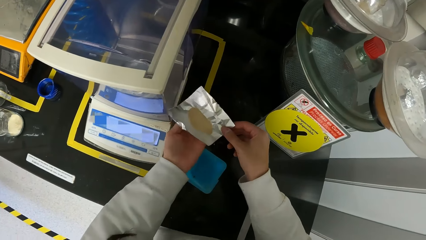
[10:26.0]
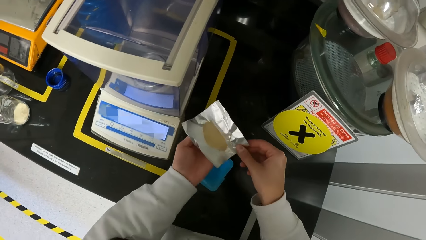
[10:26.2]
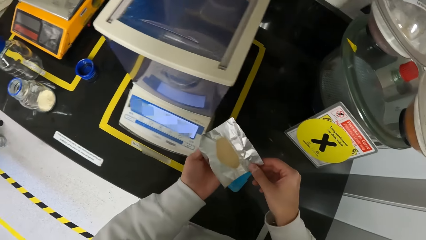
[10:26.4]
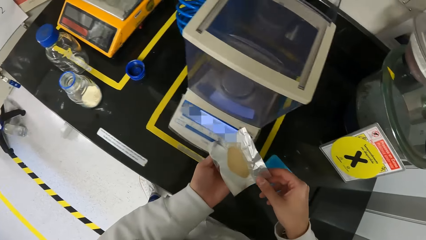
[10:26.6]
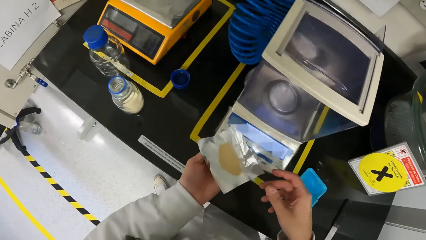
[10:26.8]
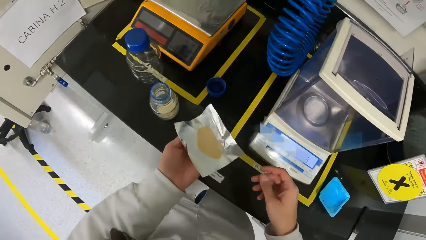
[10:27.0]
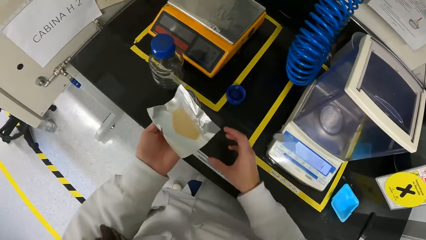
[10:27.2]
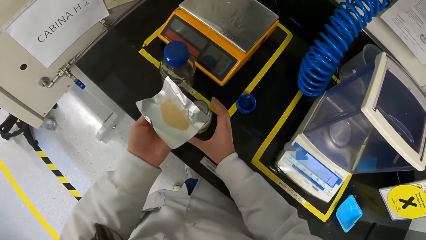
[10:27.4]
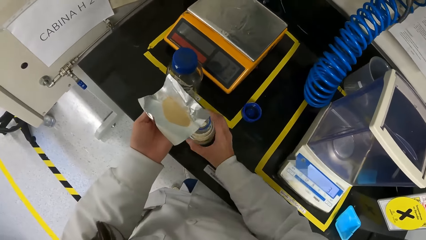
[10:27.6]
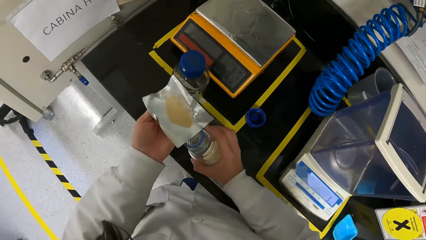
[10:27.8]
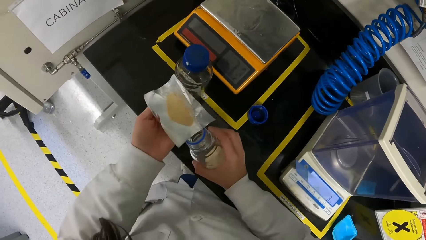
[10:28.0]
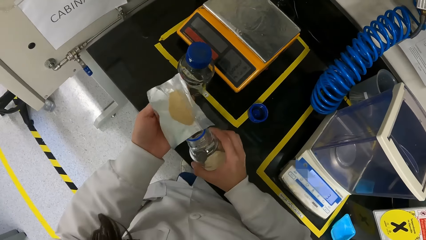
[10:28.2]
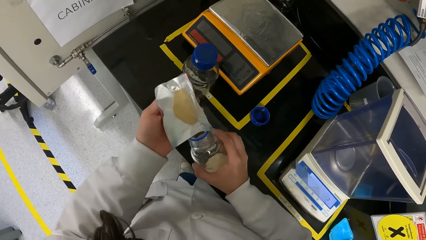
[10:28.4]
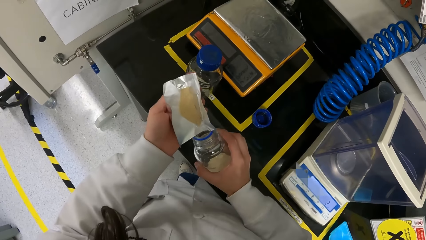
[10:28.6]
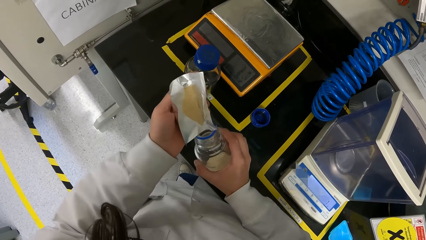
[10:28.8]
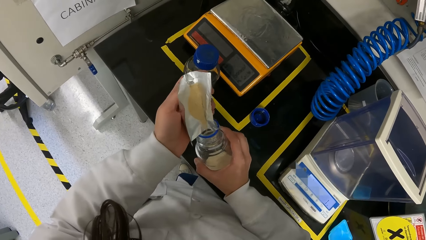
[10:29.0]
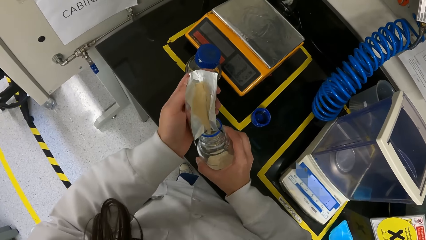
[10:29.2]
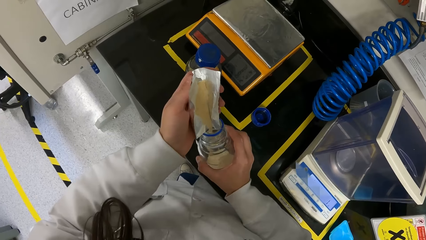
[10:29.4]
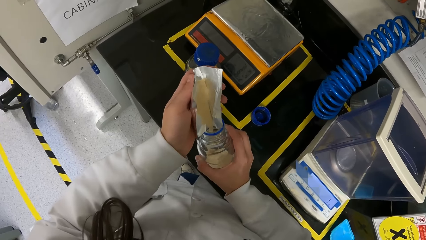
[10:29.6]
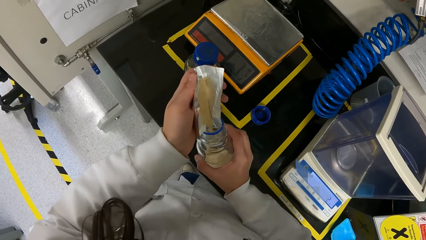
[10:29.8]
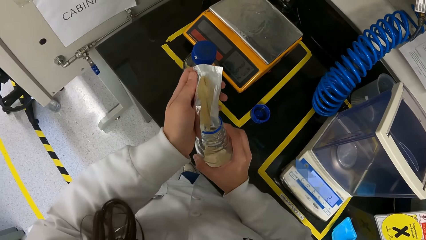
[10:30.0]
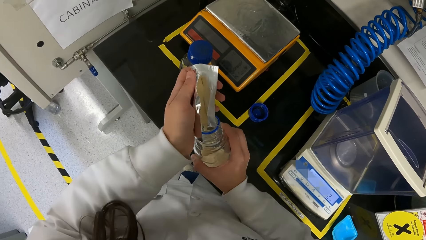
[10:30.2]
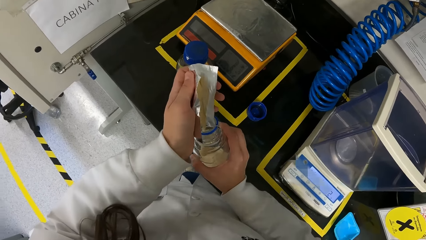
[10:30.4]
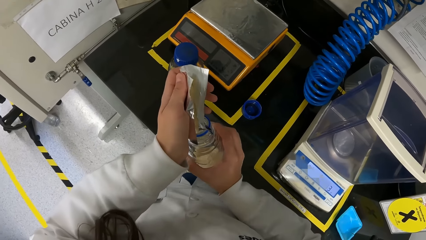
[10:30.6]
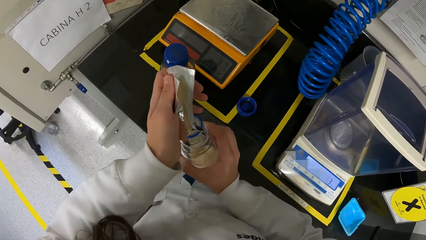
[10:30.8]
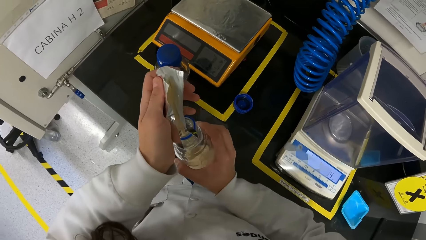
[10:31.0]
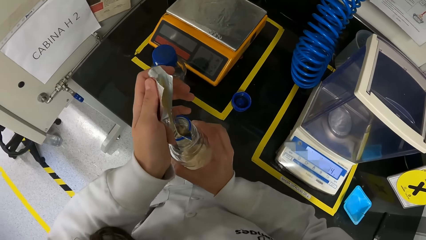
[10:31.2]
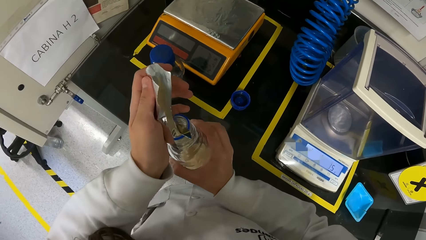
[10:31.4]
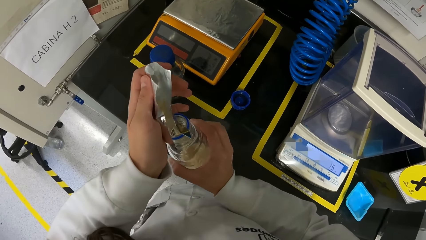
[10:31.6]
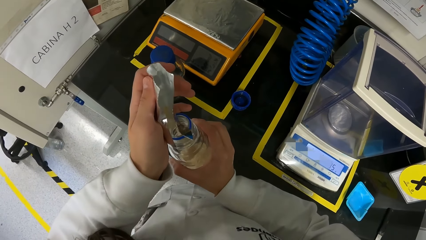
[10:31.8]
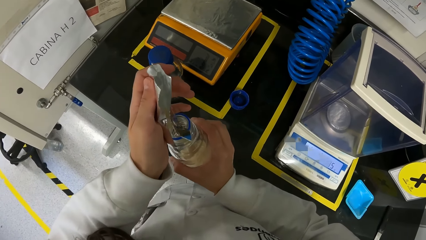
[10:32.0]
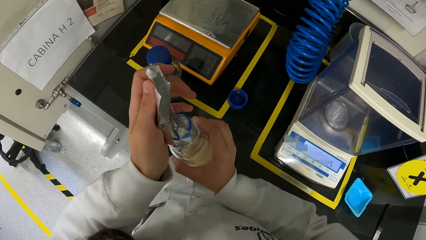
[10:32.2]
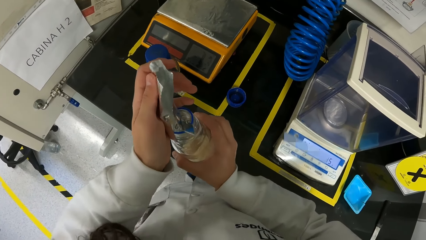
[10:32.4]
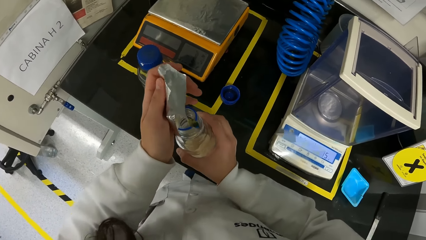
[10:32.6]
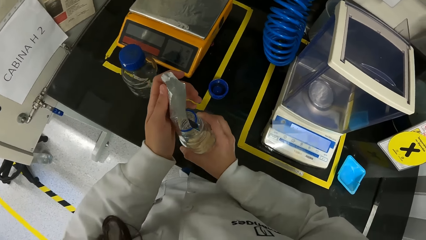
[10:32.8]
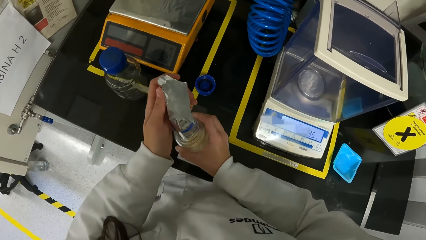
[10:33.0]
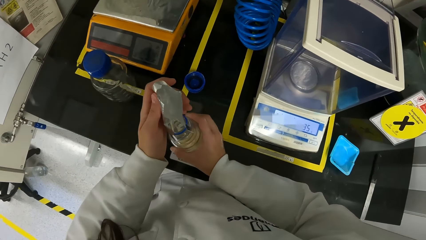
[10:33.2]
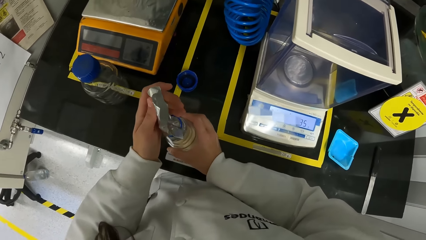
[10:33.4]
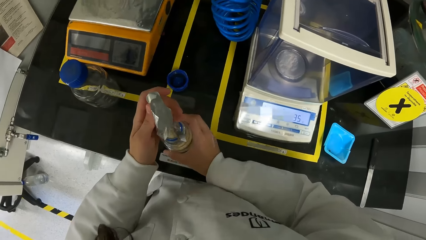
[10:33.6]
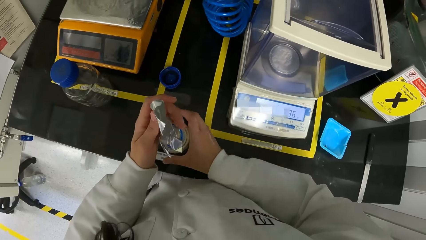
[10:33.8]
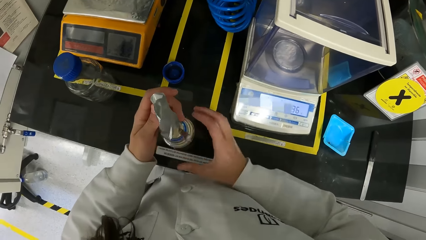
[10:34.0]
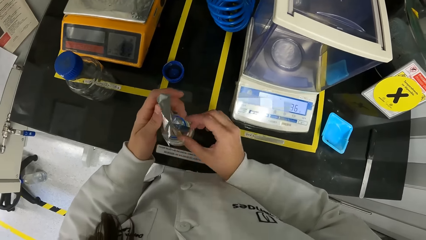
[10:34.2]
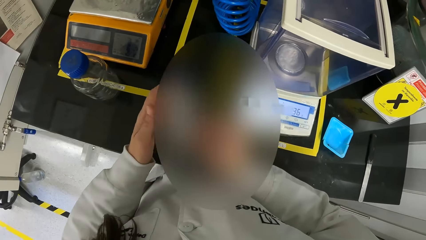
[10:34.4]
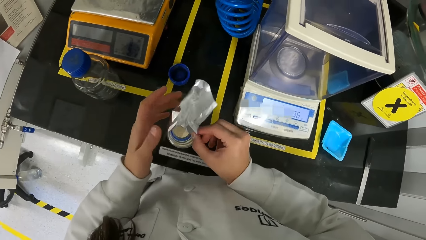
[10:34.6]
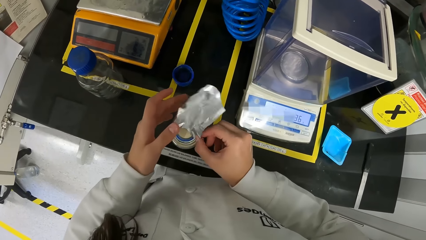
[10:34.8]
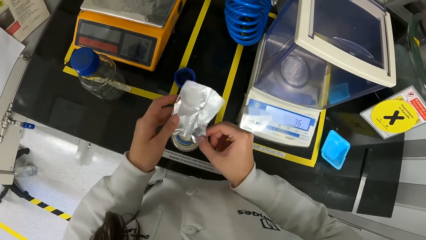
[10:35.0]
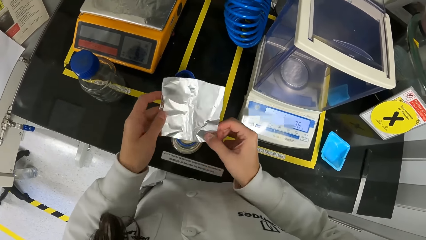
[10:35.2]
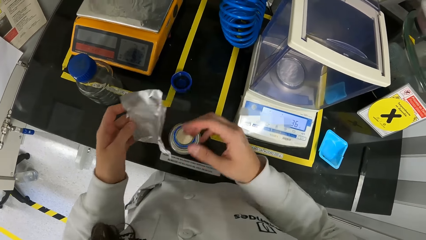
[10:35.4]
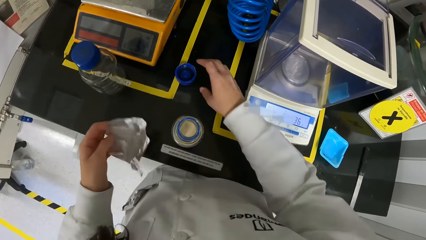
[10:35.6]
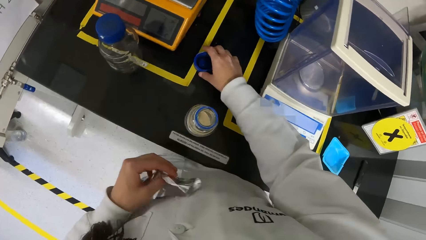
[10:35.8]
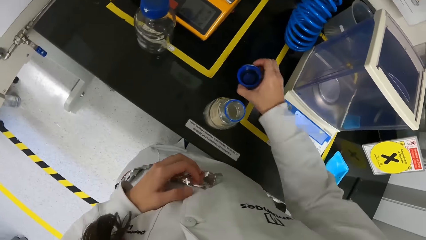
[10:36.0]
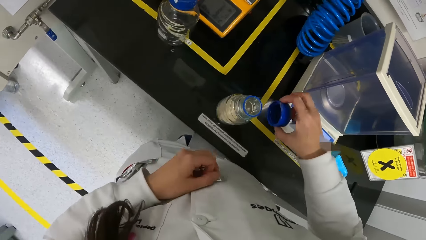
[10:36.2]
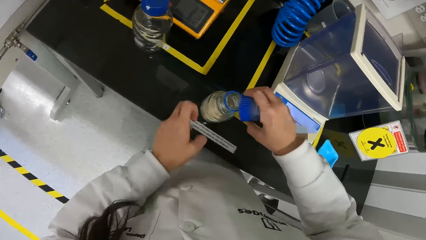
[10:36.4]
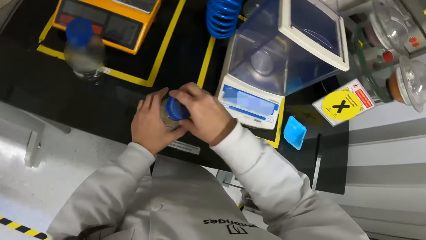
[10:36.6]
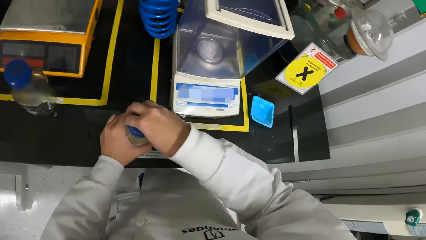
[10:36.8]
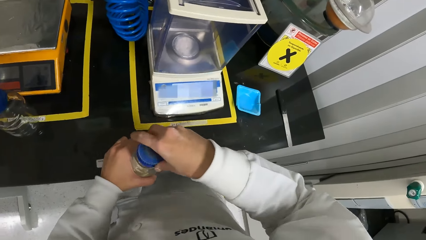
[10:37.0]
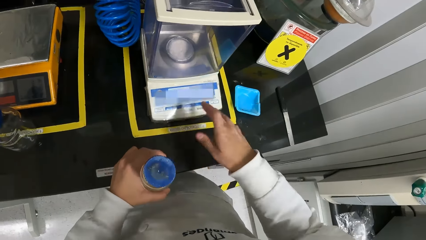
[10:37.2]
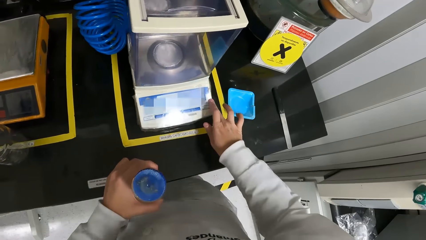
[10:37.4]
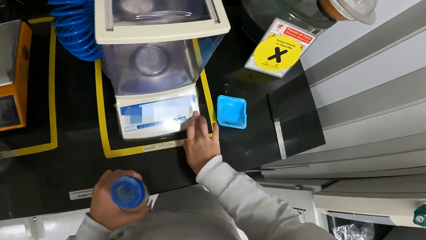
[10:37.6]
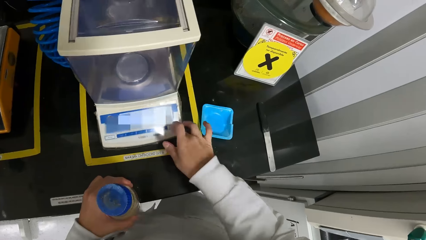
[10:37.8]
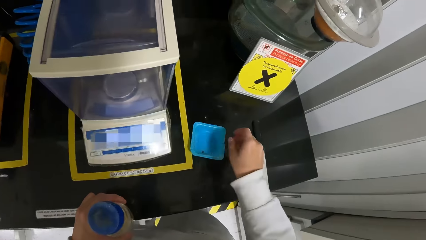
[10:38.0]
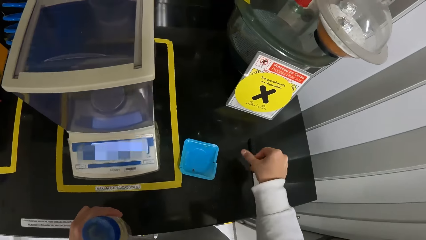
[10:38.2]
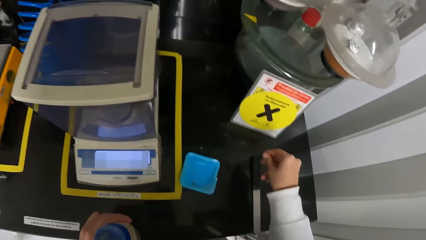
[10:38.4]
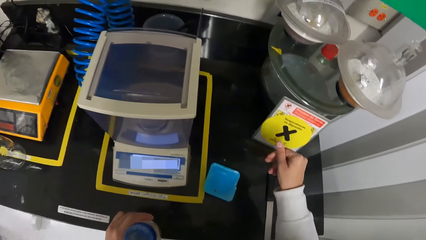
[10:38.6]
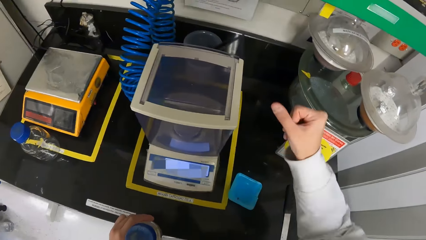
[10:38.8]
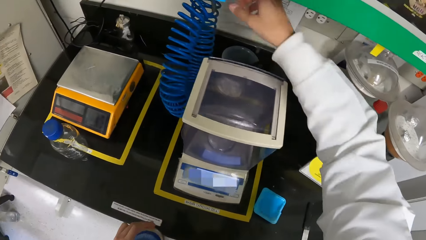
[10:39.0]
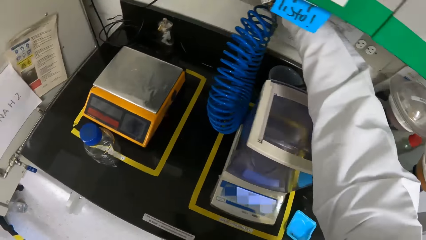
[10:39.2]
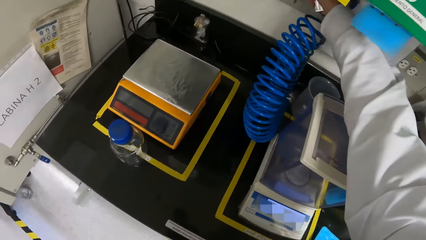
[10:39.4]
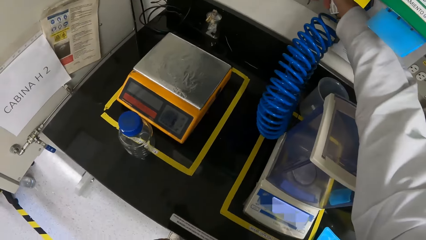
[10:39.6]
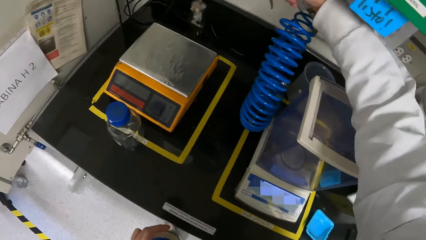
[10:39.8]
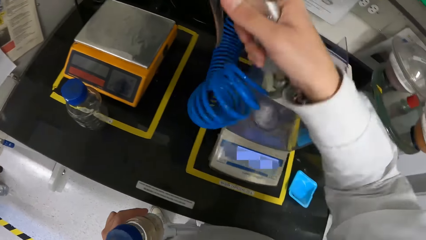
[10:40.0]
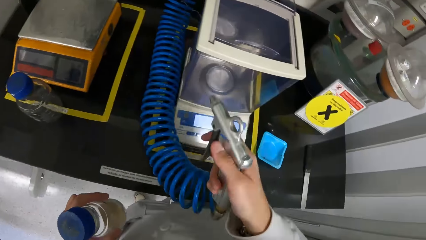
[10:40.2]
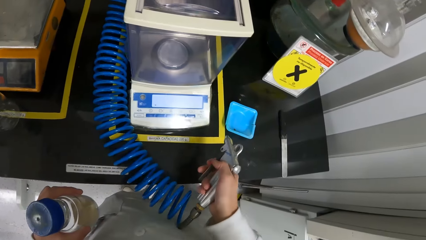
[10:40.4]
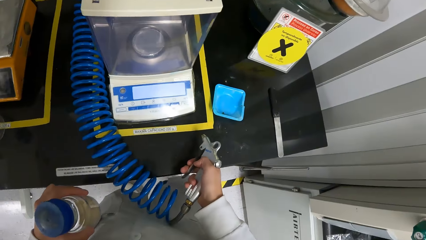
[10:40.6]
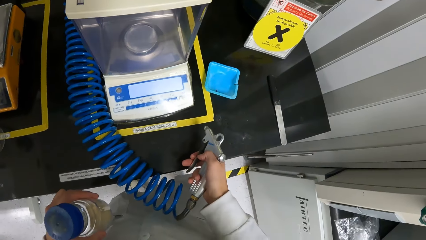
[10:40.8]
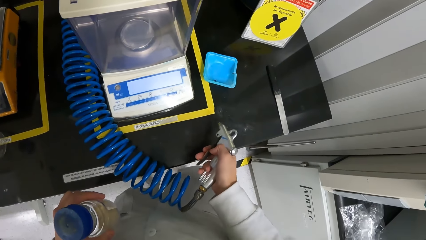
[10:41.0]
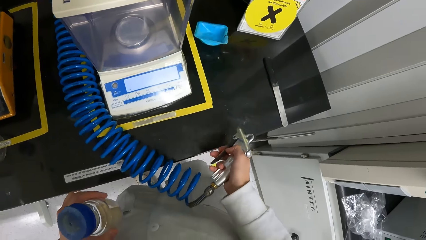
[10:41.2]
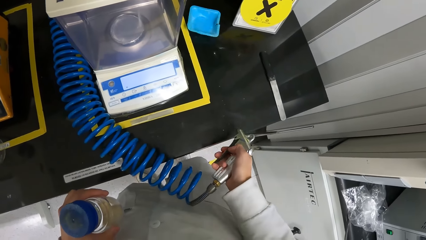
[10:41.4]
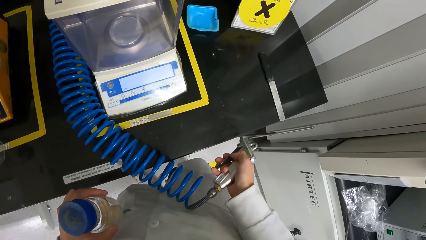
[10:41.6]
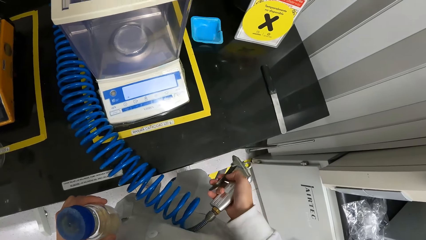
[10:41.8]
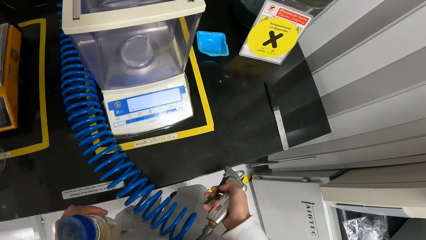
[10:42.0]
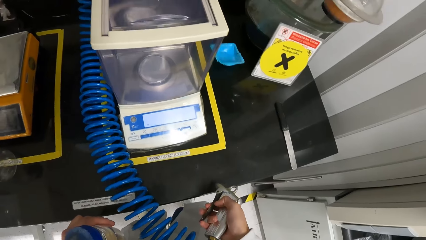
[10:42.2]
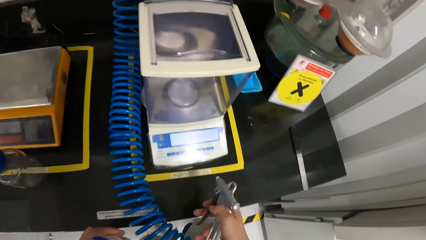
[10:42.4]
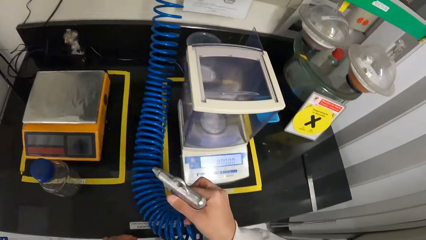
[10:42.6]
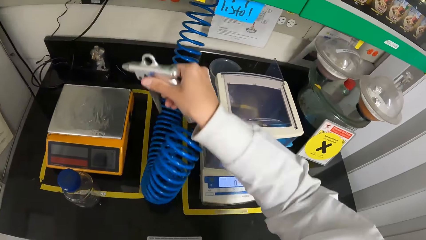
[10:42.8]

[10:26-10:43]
The camera wearer carries the paper with both hands. She removes her right hand from the paper in her left hand. She picks the reagent bottle on the workbench with her right hand. She pours the powdered chemical in the paper in her left hand into the reagent bottle in her right hand. She places the reagent bottle in her right hand on the workbench. She picks the lid from the workbench with her right hand. She places her left hand on the reagent bottle on the workbench. She holds the reagent bottle with her left hand. She closes the reagent bottle on the workbench with the lid in her right hand. She picks the reagent bottle from the workbench with her left hand. She presses a button on the weighing balance with her right hand. She picks an air blower from the wall of the workbench with her right hand. She blows particles on the table. She uses the air blower in her right hand on the workbench.
